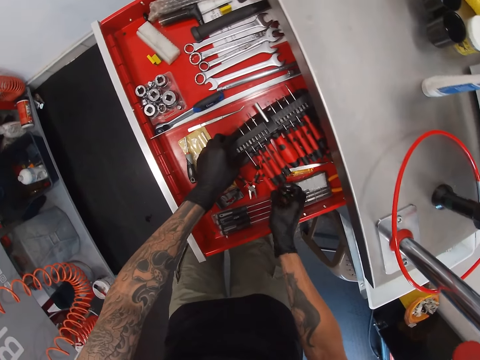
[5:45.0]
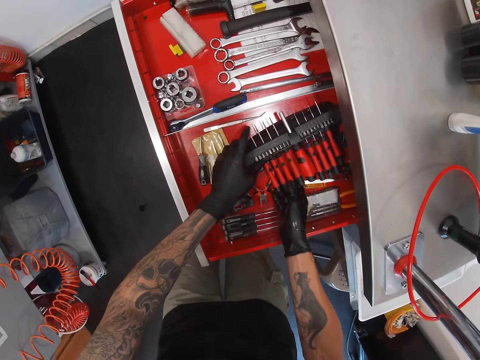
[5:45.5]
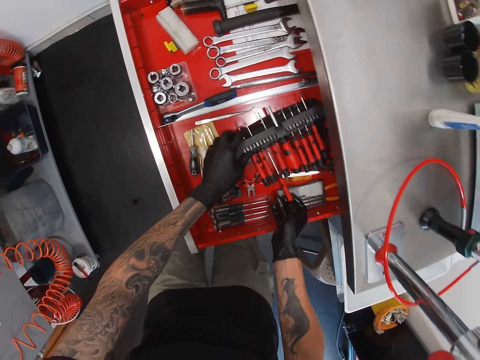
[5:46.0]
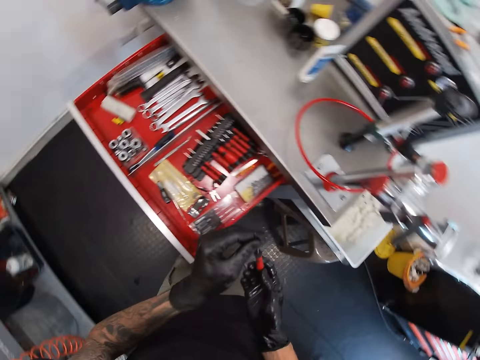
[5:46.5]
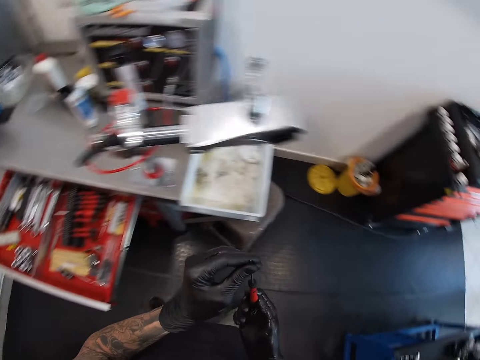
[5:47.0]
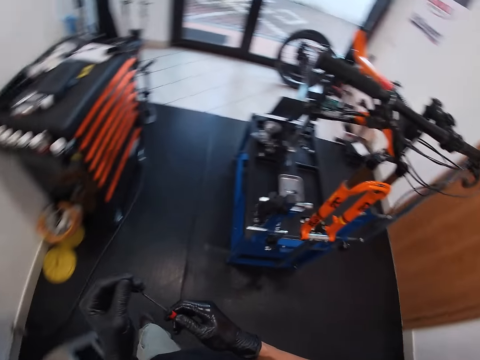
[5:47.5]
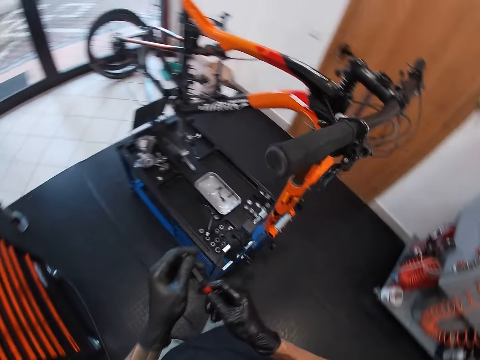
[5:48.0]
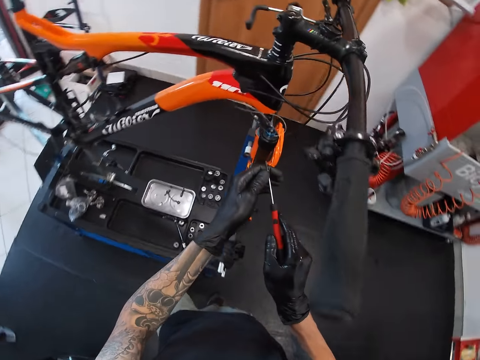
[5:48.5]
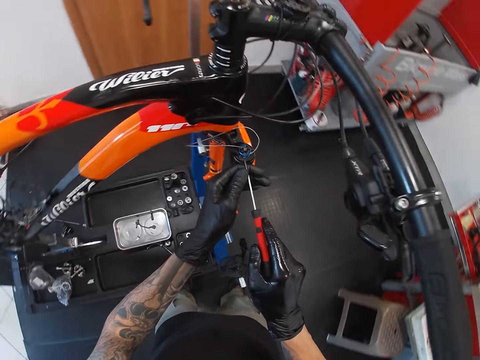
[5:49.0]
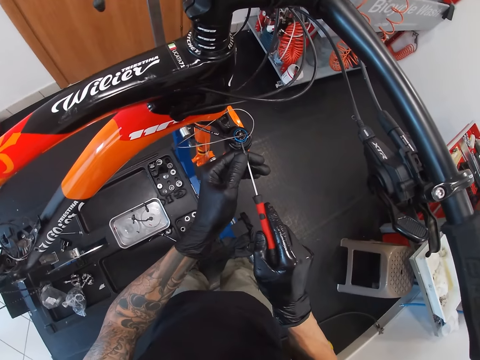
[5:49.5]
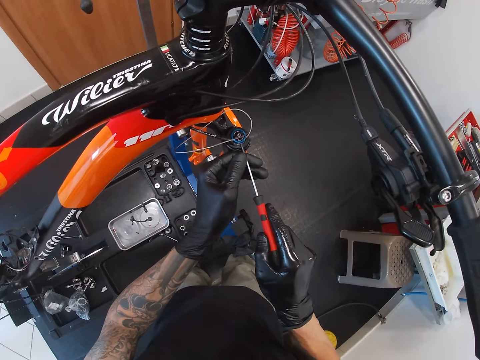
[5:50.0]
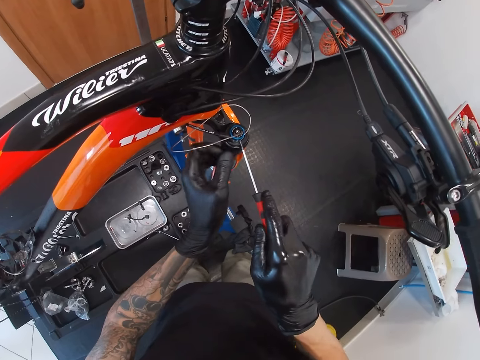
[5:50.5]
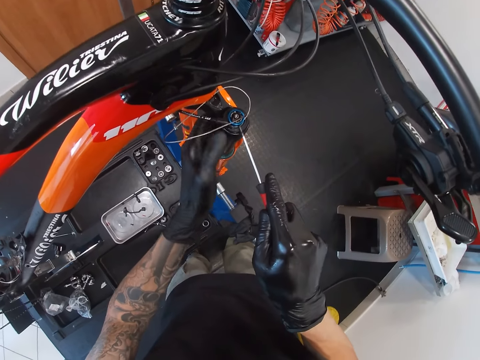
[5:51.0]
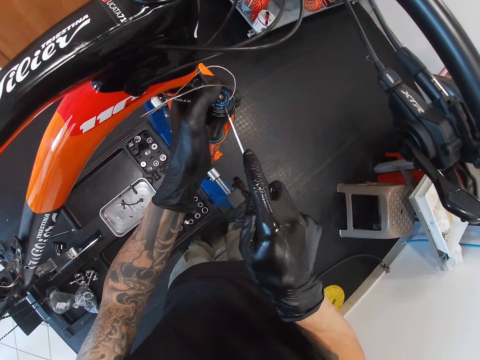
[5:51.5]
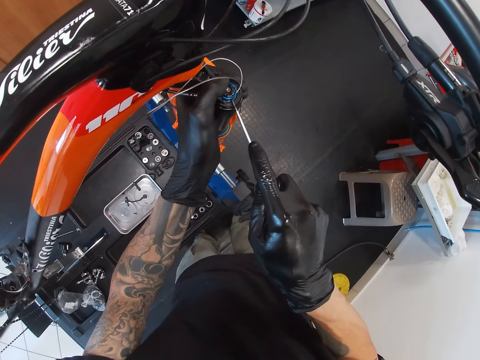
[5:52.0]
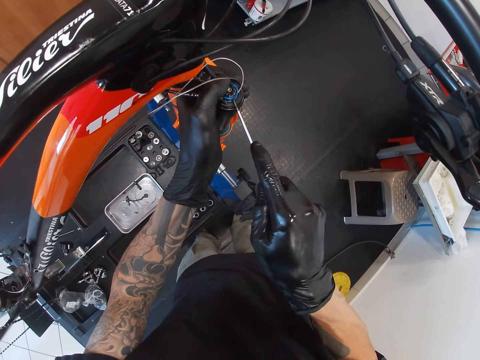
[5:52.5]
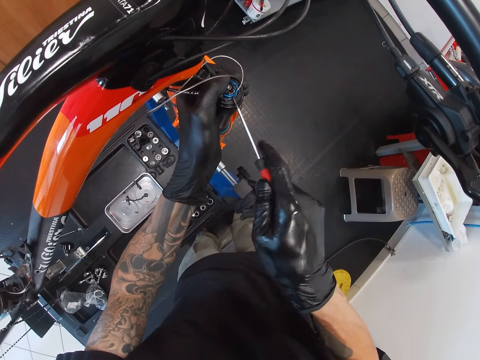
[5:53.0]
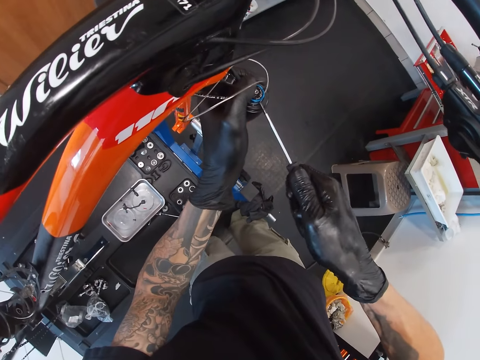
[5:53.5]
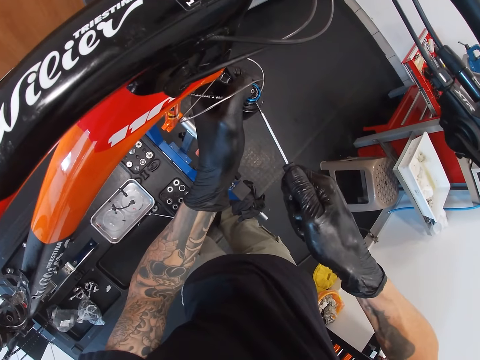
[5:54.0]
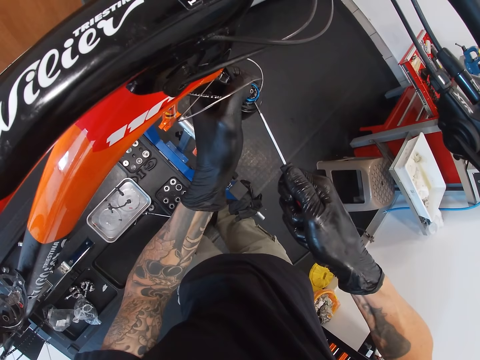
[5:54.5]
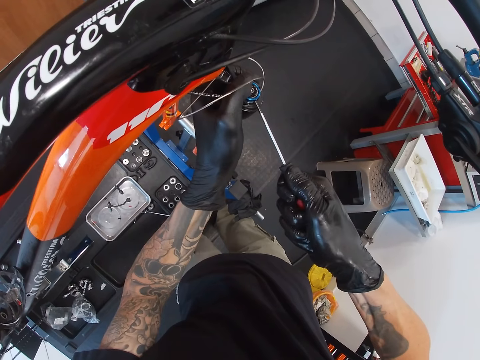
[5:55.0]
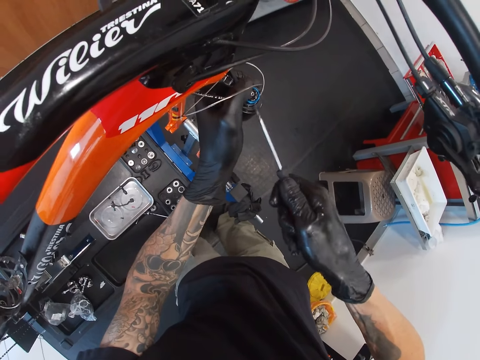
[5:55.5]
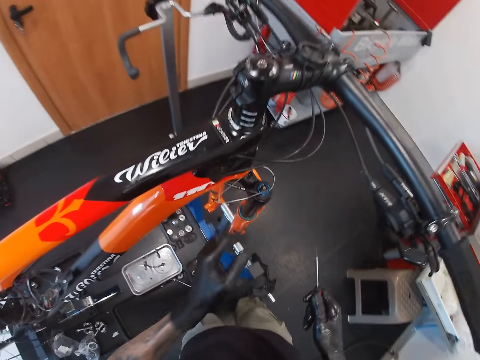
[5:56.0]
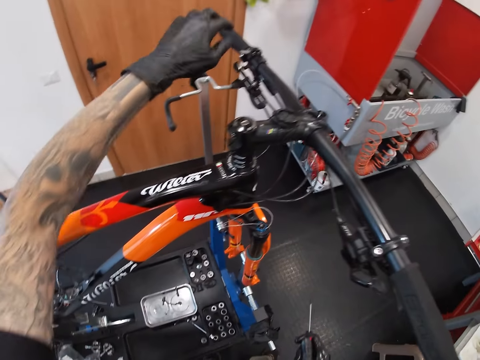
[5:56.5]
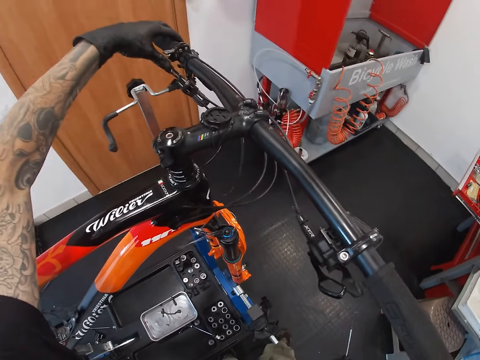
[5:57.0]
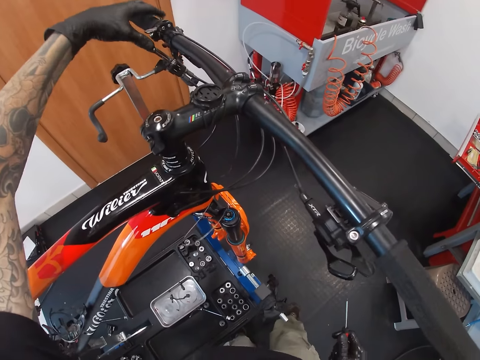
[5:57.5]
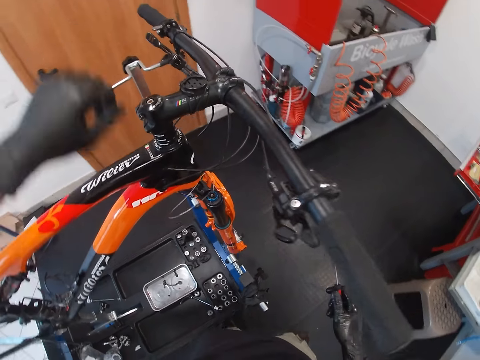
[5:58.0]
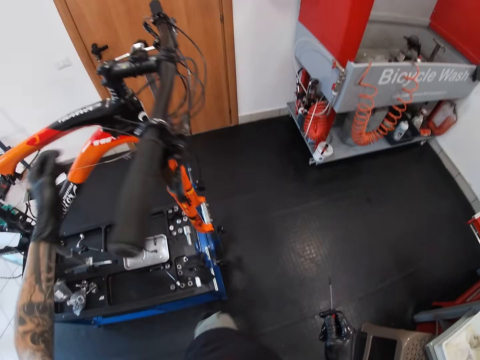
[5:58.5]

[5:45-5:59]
The camera wearer picks up the screwdriver from the box with his right hand. He places his left hand on the screwdriver in his right hand. He holds the screw with both hands. He looks around and moves around. He places the screwdriver on the bicycle pump with his left hand. He screws in the screw to the bicycle pump with the screwdriver in his right hand. He holds the bicycle with the left hand. He stops tightening the screw. He raises his left hand. He presses the handlebar or brakes of the bicycle with his left hand. He removes his hands from the bicycle brakes.

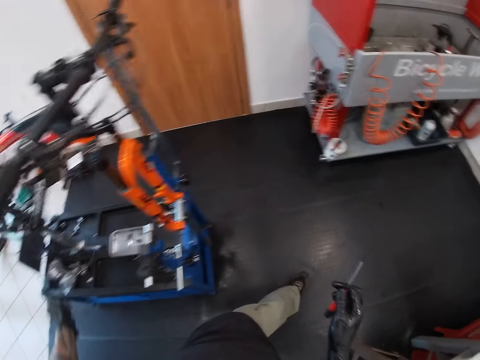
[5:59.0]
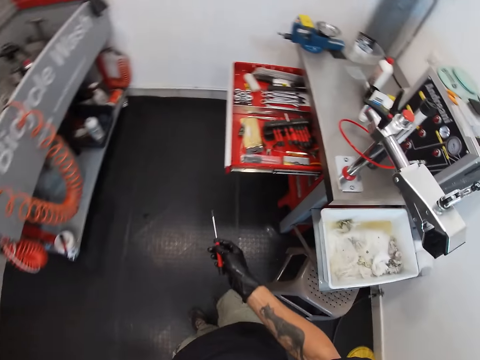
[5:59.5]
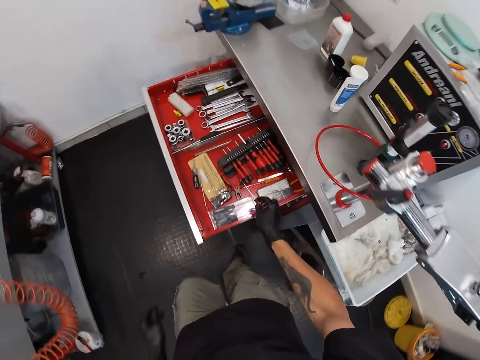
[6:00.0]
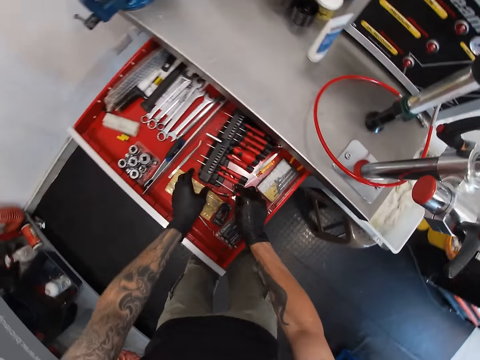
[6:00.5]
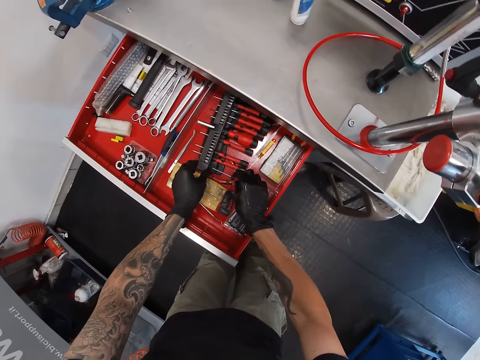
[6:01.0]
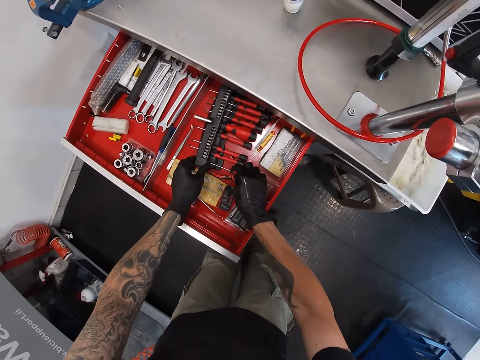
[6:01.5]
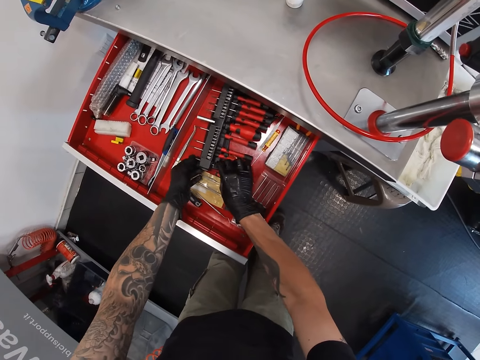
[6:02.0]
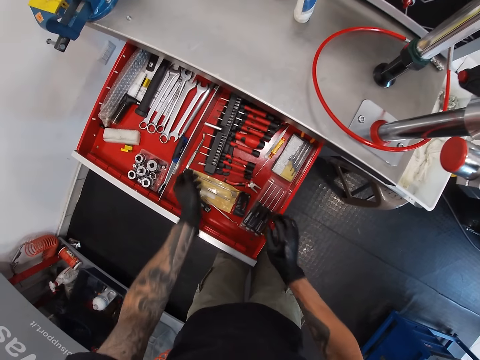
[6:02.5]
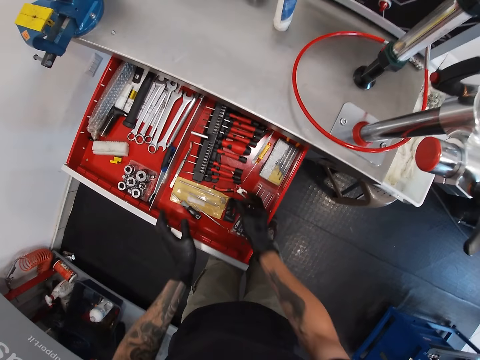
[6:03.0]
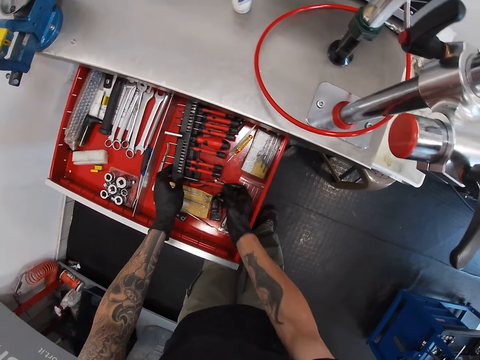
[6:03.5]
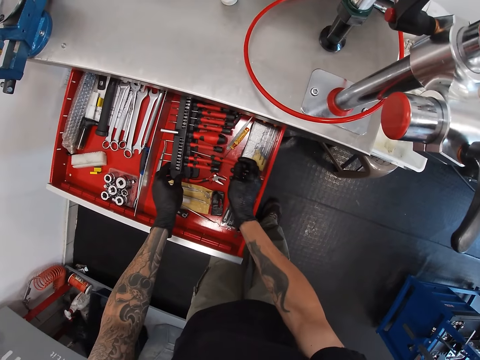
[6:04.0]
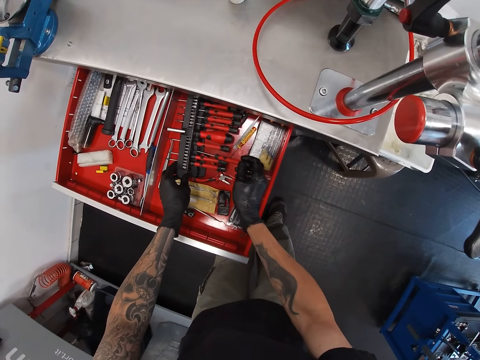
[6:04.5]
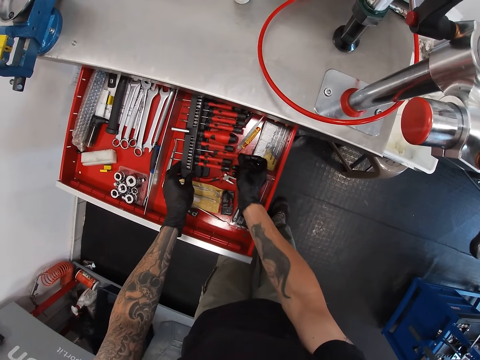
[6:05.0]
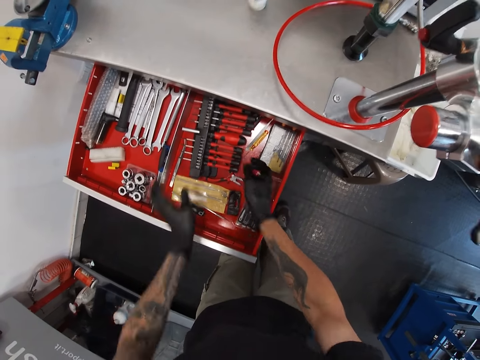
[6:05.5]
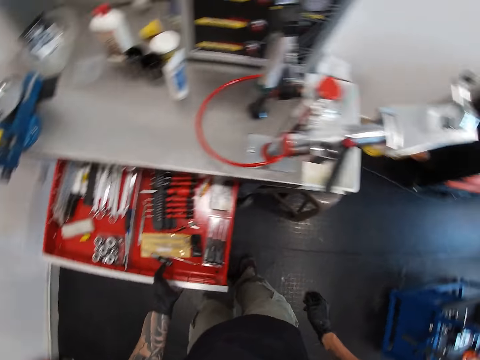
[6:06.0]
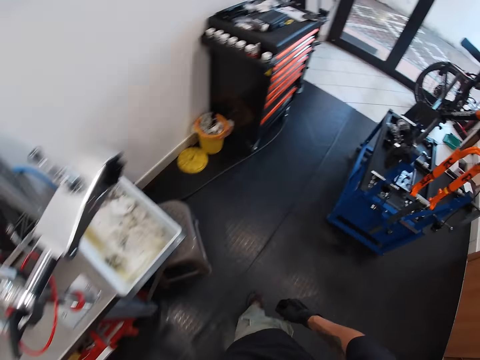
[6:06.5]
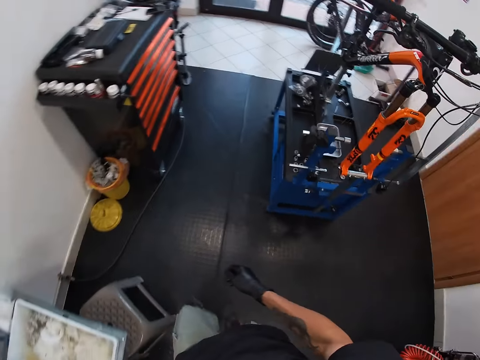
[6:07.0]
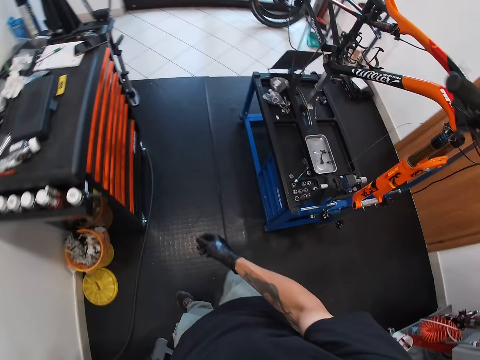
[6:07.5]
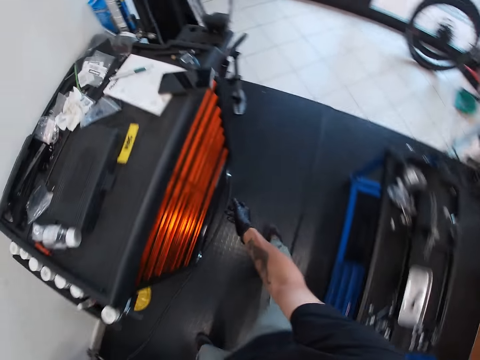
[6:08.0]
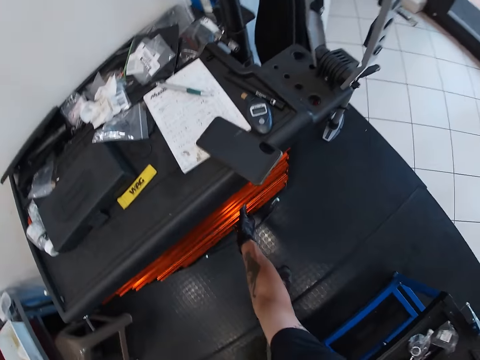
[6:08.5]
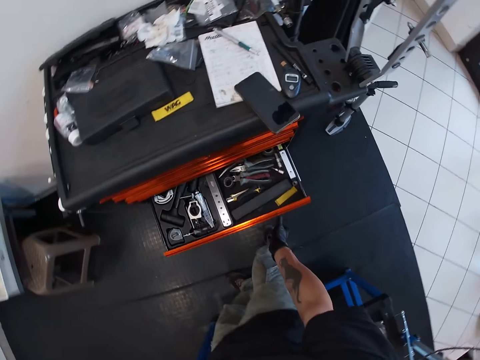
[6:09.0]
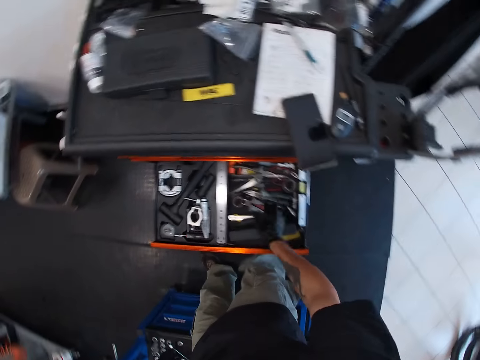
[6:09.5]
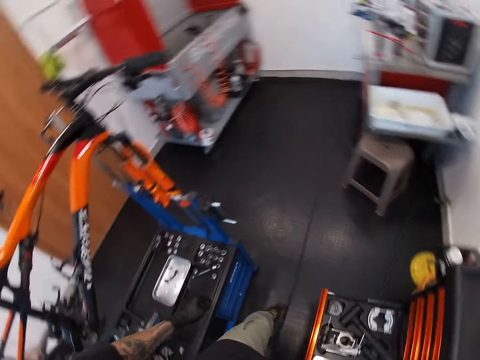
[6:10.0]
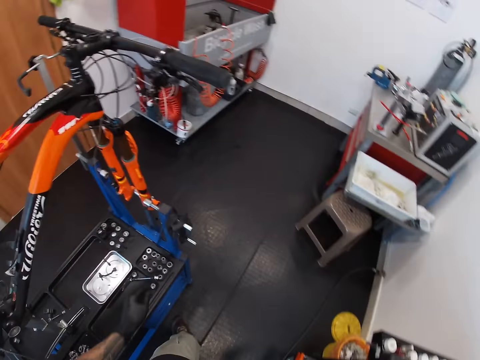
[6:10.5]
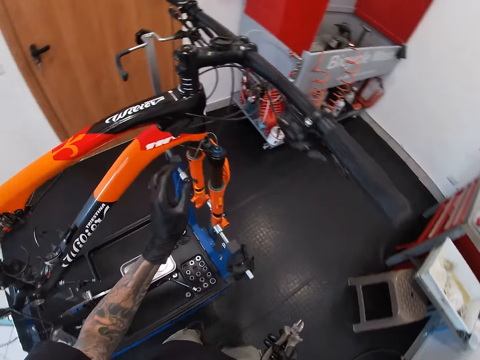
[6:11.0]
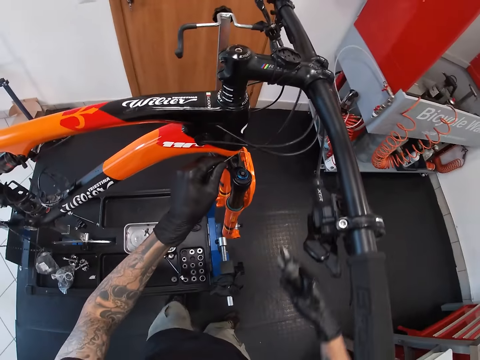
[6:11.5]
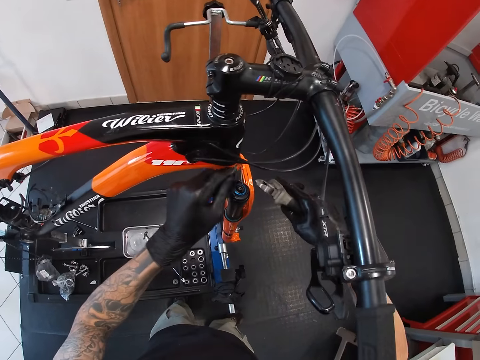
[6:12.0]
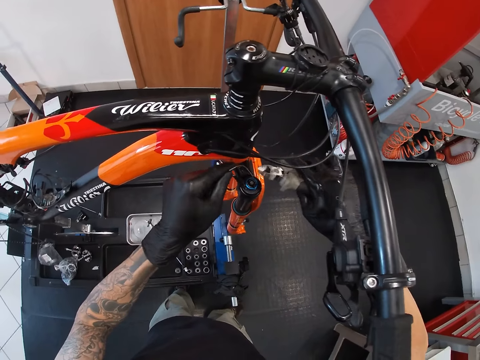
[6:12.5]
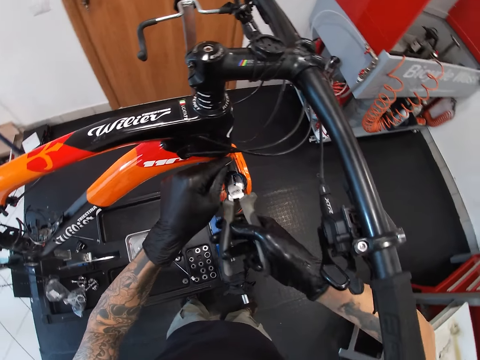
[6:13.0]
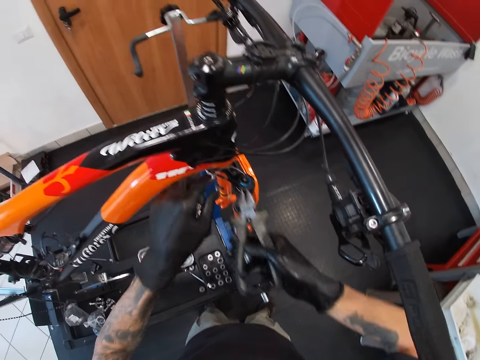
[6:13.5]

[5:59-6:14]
The camera wearer pulls the string or wires on the bicycle with his left hand. He looks around and walks around. He places his left hand on the box. He holds the tools case with his left hand. He puts the screwdriver in the box with his right hand. He removes his hands from the tools case. He places his hands on the tools case. He picks up the screwdriver from the box with his right hand. He puts the screwdriver in the box with his right hand. He holds the drawer with his left hand. He closes the drawer with his left hand. He looks around and walks around. He opens a drawer with his right hand. He picks up pliers from the drawer with his right hand. He looks around and walks around. He holds the string on the bicycle with his left hand. He moves the pliers towards the bicycle with his right hand. He cuts the brake wire with the pliers.
